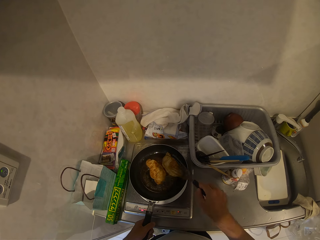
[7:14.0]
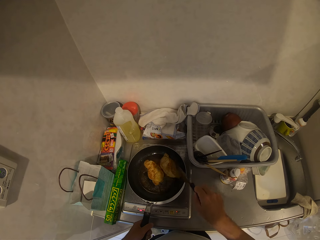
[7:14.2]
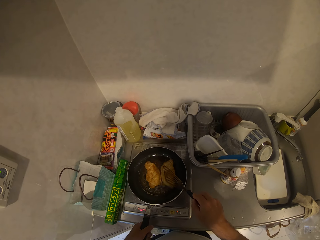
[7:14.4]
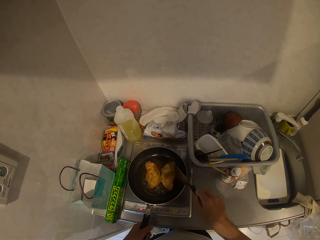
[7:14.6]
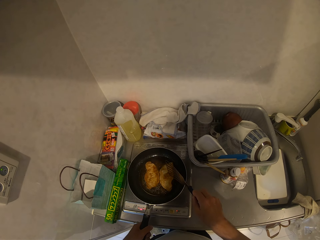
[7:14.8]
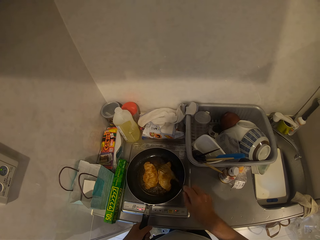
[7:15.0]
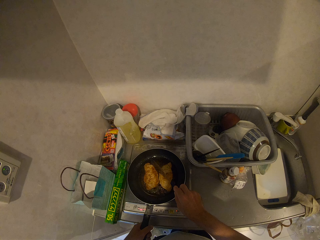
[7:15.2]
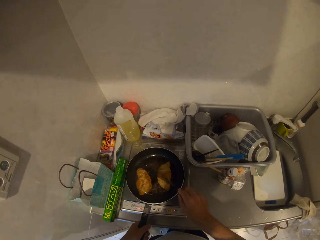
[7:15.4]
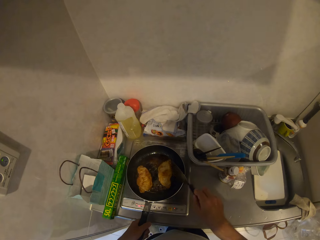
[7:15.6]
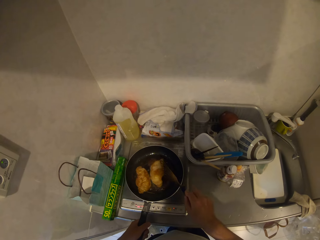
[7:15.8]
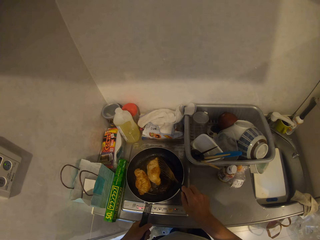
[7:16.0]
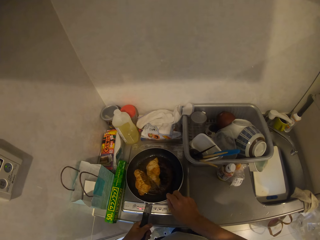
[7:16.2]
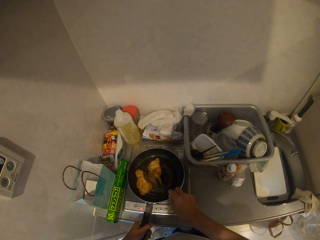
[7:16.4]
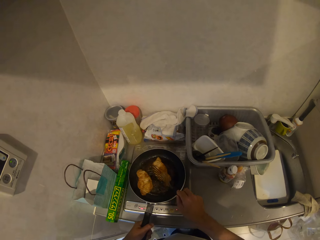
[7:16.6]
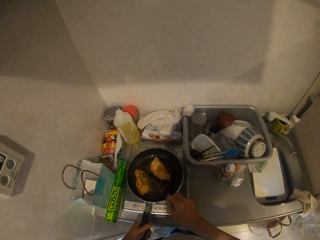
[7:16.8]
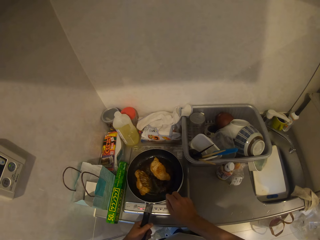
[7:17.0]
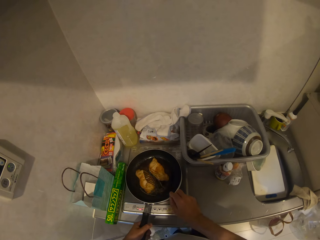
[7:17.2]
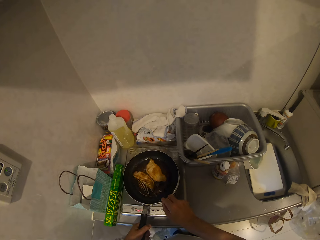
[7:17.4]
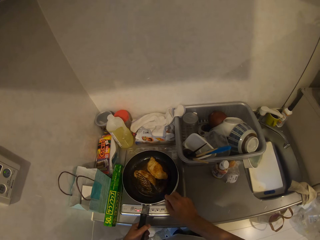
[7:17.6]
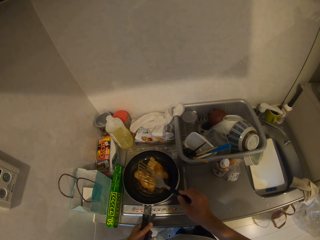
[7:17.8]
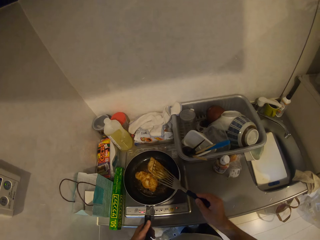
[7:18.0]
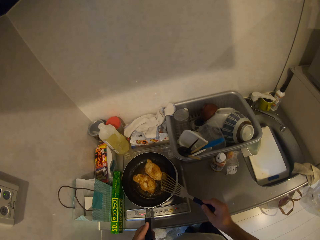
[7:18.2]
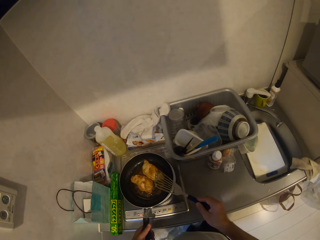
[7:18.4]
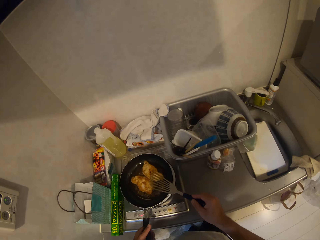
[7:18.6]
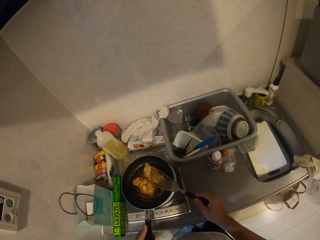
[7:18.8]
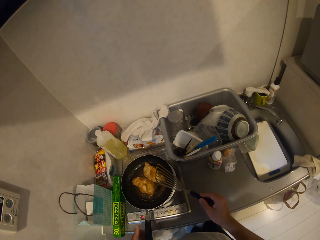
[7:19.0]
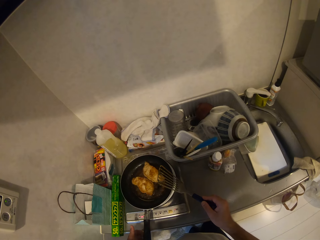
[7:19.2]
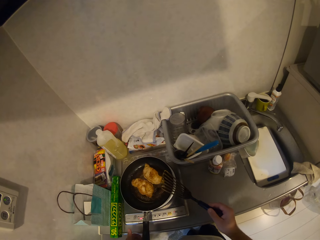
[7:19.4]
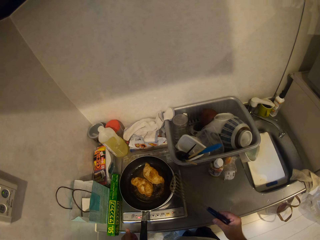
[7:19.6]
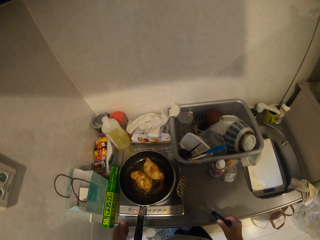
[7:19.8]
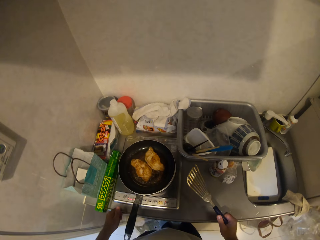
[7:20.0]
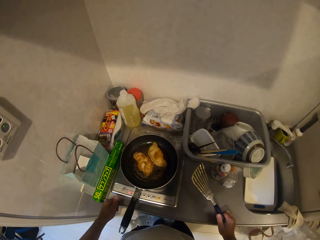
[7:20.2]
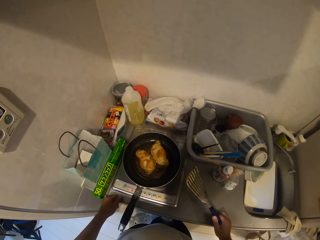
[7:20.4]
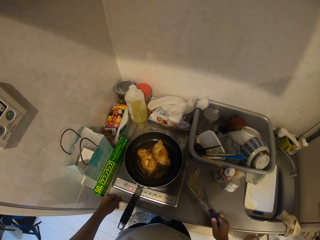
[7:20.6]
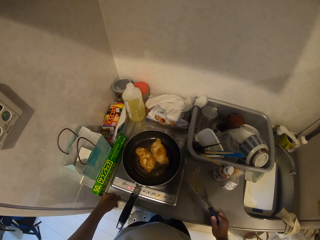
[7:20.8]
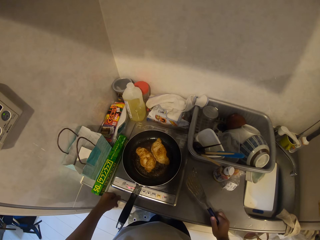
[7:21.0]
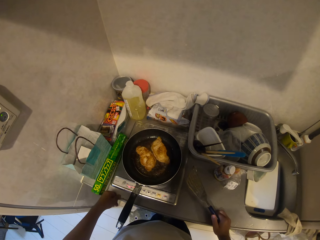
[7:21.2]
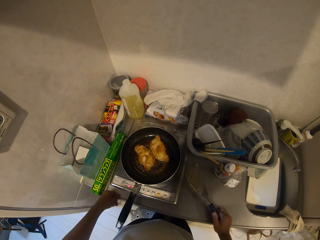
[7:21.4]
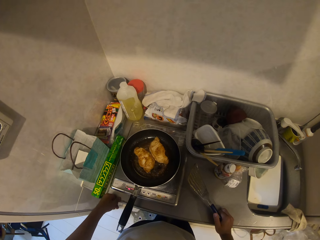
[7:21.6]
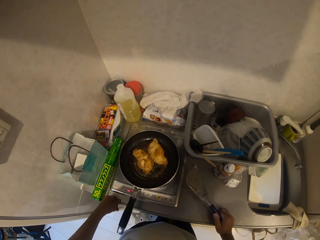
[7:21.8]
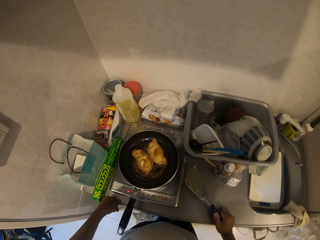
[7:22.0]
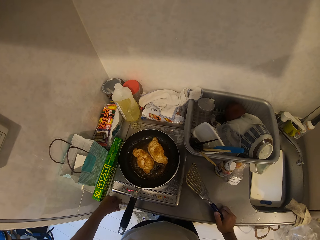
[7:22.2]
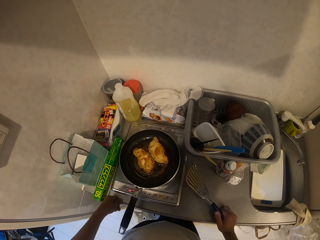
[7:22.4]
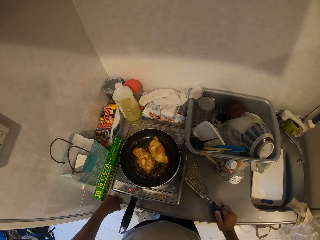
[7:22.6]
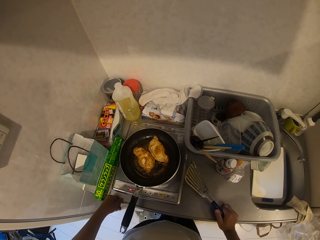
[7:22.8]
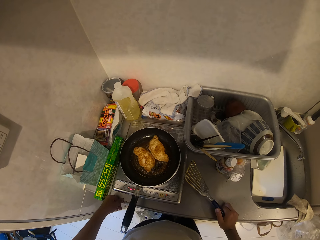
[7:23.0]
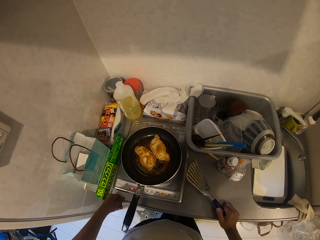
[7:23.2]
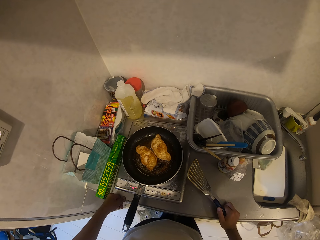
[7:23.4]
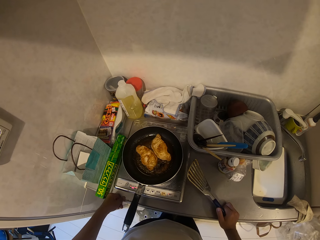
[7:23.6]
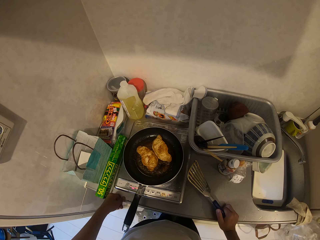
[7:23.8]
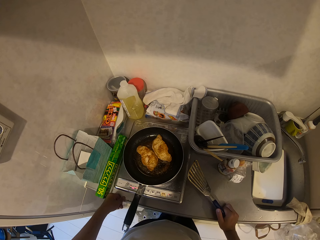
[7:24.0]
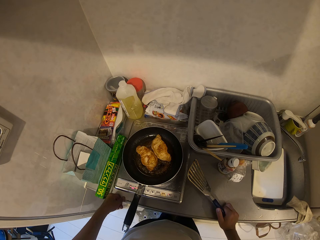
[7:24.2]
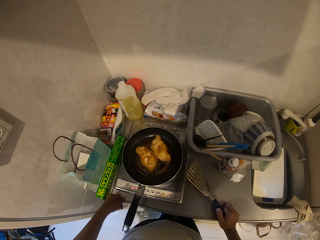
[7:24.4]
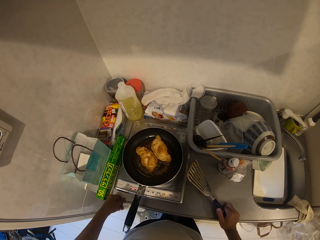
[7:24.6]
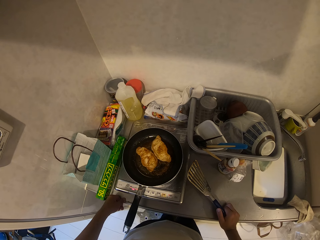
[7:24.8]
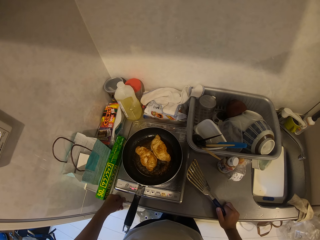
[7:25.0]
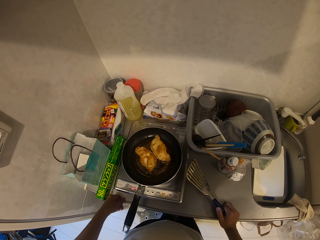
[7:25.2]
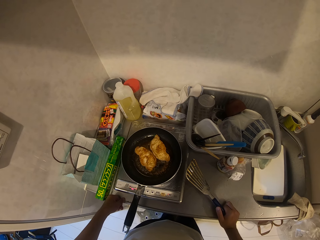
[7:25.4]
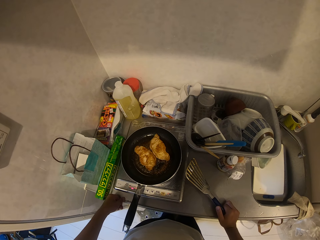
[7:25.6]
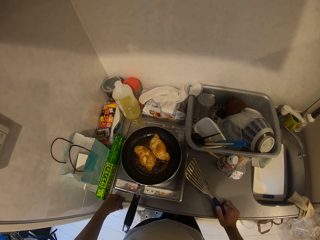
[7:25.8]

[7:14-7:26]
The camera wearer places his hands on the kitchen worktop and waits at the kitchen worktop. He looks as the burrito cooks.

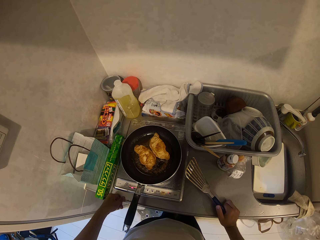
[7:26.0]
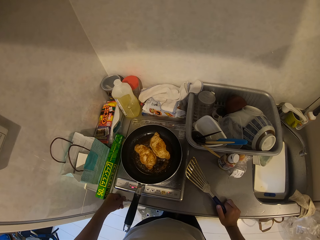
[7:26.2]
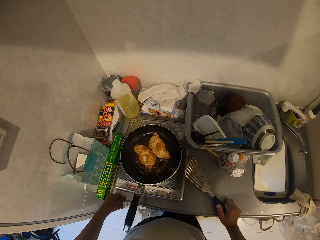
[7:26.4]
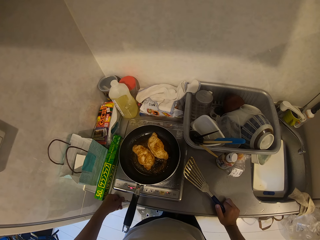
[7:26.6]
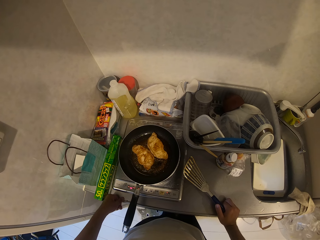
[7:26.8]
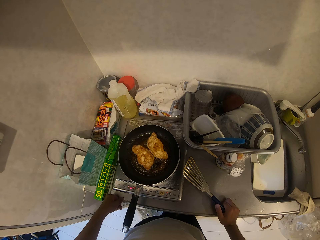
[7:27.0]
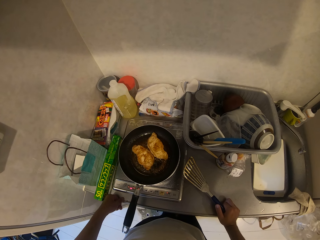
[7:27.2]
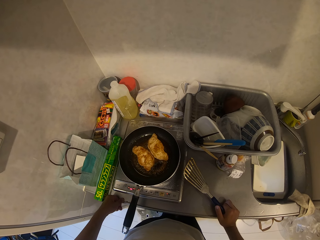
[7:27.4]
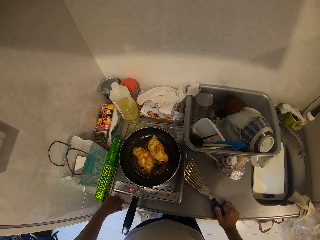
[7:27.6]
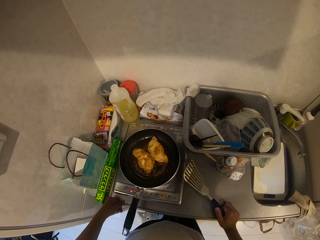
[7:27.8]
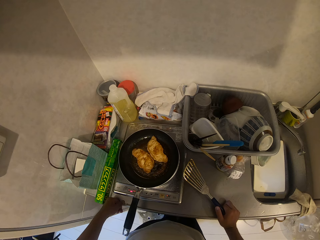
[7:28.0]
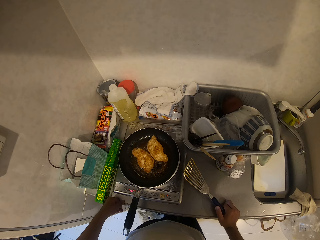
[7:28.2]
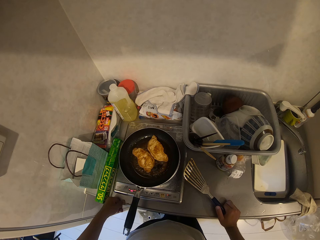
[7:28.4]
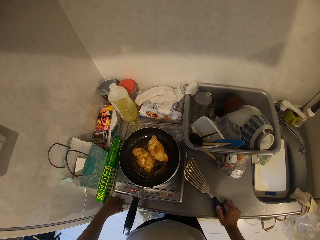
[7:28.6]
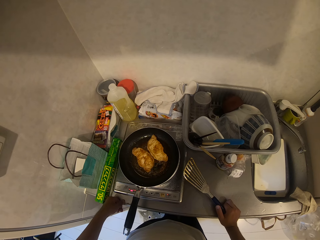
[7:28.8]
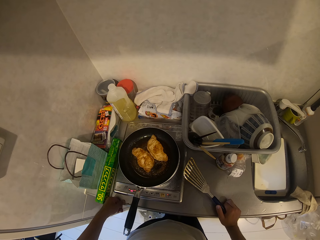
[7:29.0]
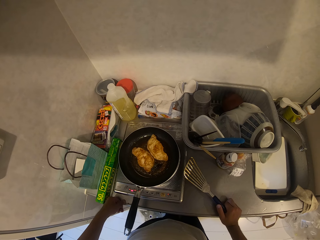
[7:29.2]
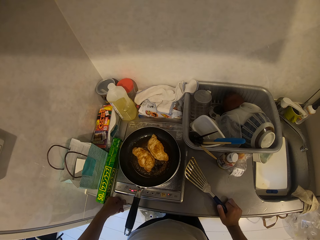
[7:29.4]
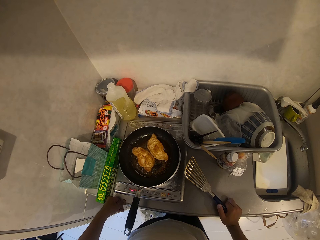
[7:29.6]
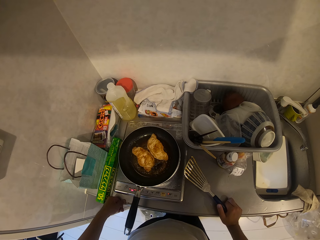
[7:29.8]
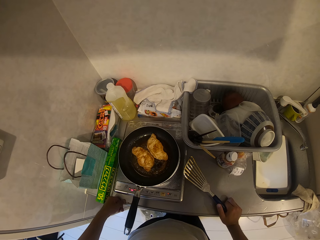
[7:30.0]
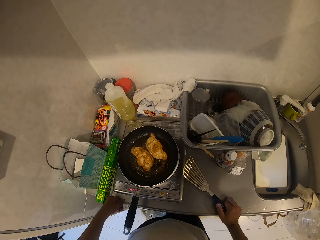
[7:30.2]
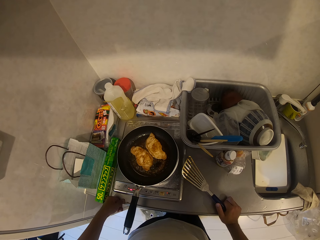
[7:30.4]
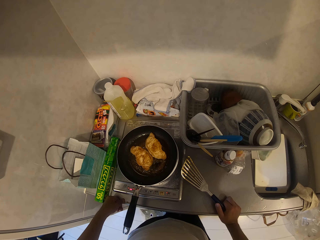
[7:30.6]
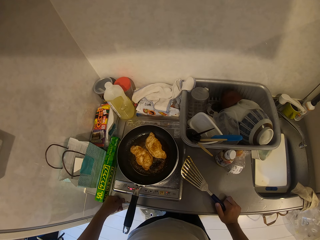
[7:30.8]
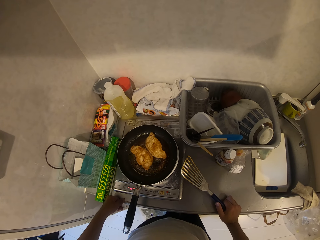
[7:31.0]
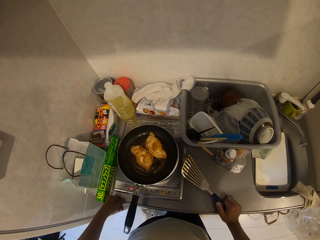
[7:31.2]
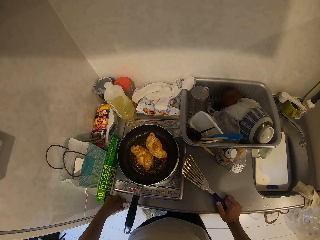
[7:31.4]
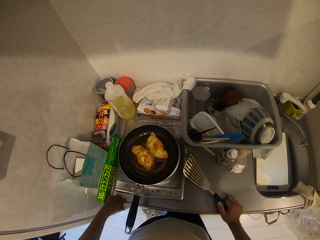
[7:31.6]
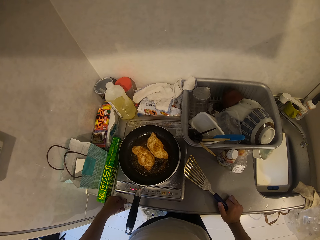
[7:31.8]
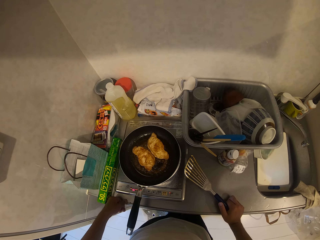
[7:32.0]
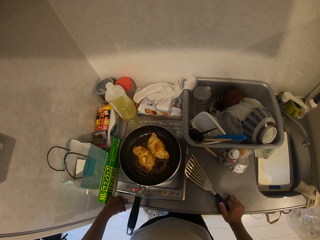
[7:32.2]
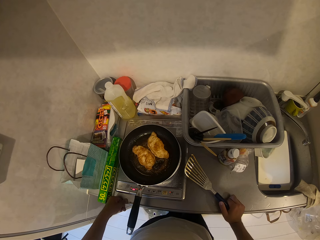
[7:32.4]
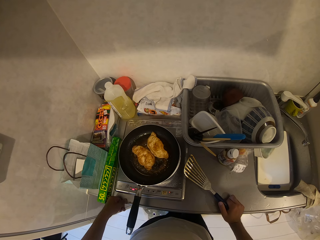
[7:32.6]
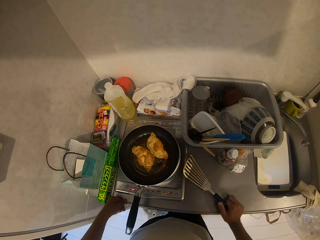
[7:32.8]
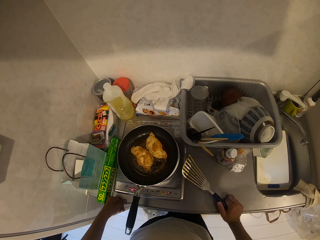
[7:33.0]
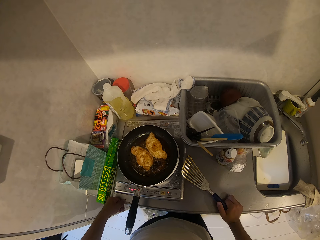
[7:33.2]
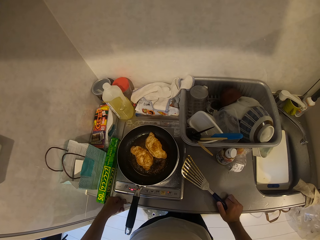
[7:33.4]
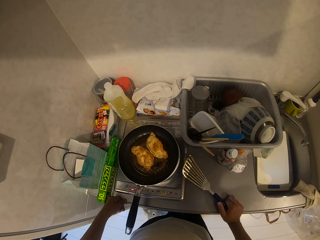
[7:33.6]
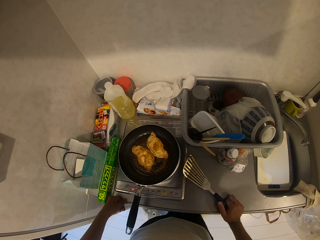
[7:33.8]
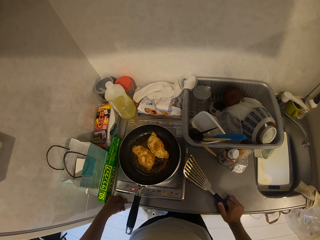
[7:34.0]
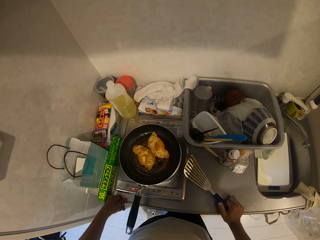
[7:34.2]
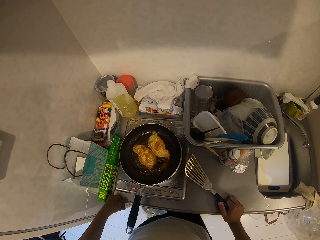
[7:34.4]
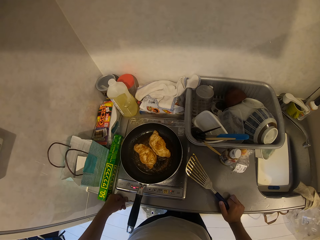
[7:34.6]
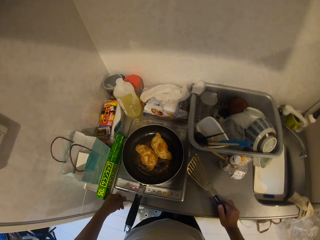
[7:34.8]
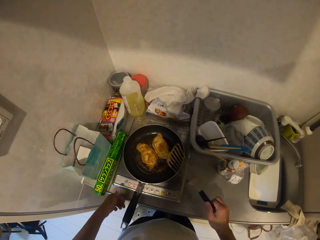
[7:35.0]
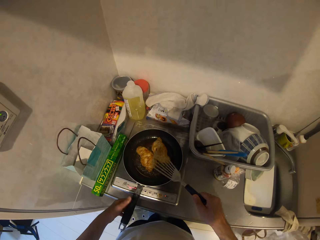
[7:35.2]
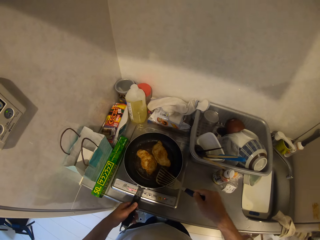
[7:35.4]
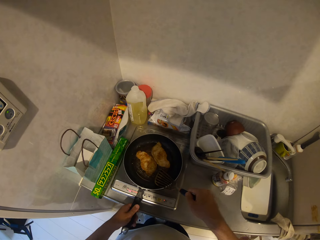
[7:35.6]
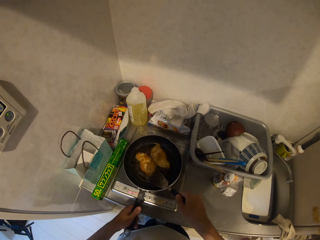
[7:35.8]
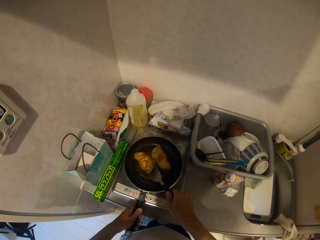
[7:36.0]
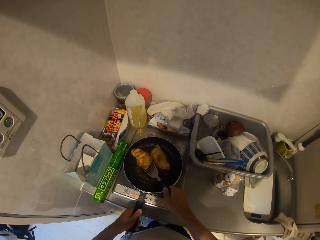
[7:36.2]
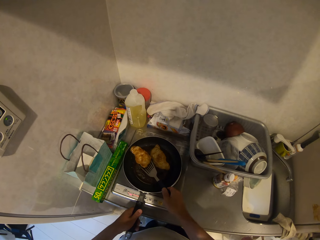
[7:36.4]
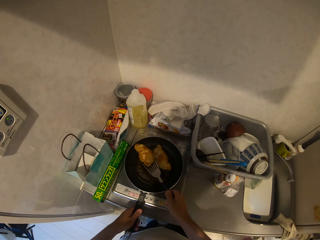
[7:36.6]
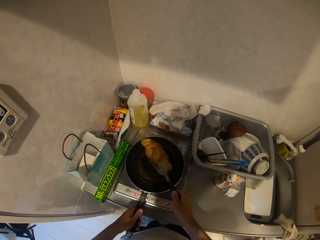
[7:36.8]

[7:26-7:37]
The camera wearer holds the frying pan with his left hand. He turns the meats in the oil with the slotted spoon.
